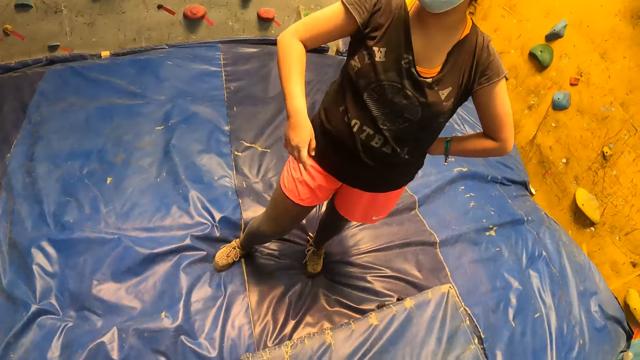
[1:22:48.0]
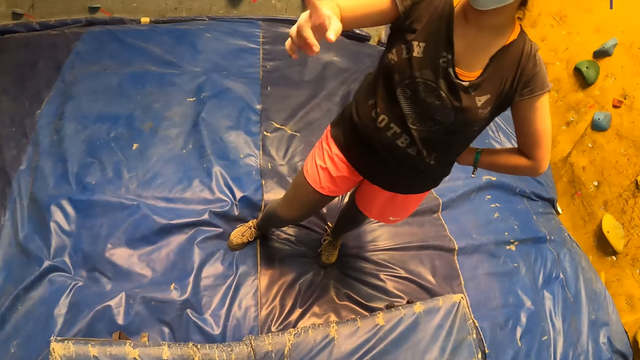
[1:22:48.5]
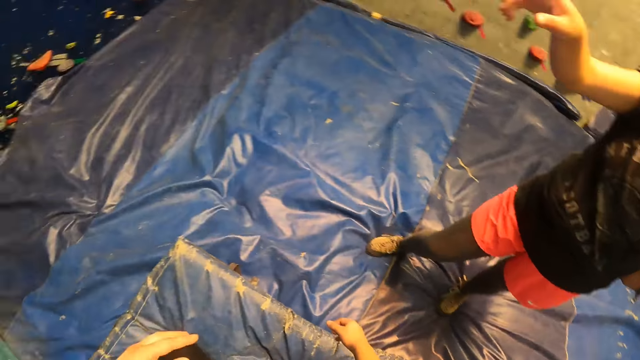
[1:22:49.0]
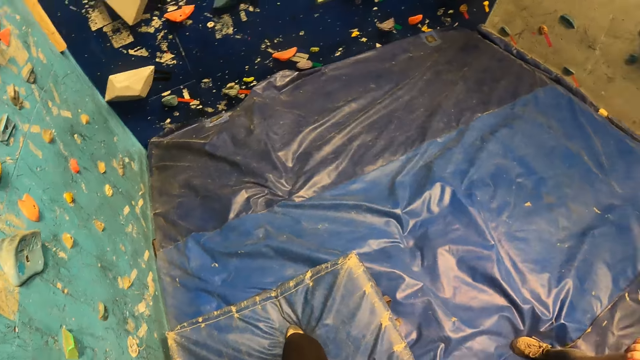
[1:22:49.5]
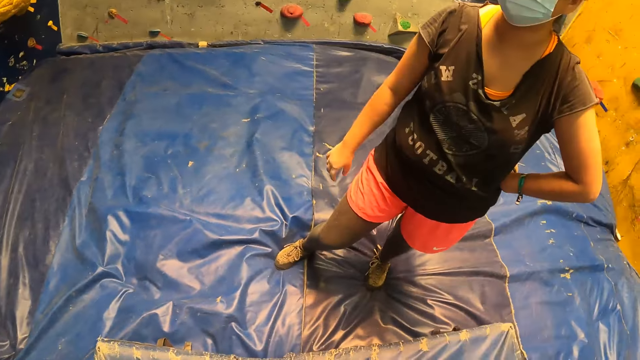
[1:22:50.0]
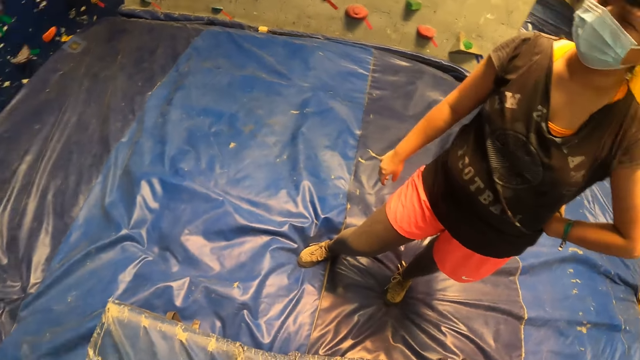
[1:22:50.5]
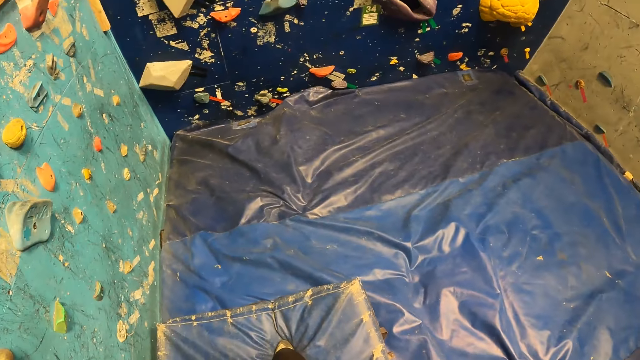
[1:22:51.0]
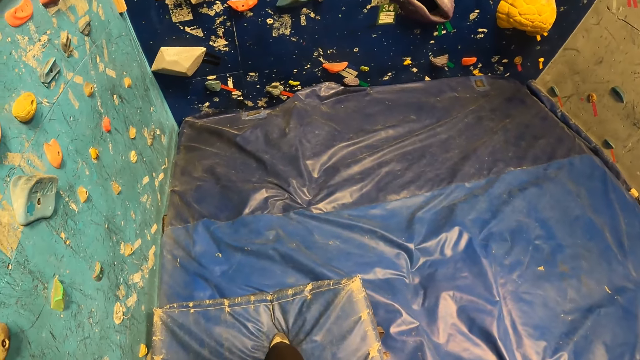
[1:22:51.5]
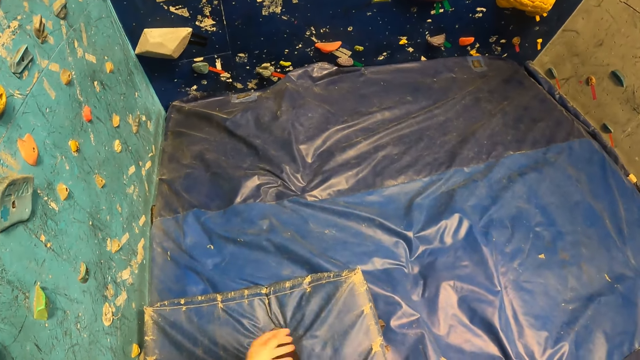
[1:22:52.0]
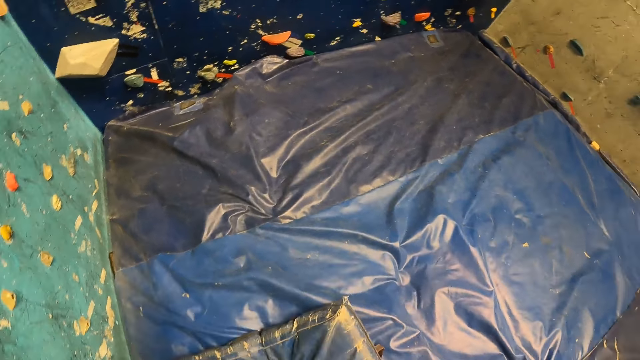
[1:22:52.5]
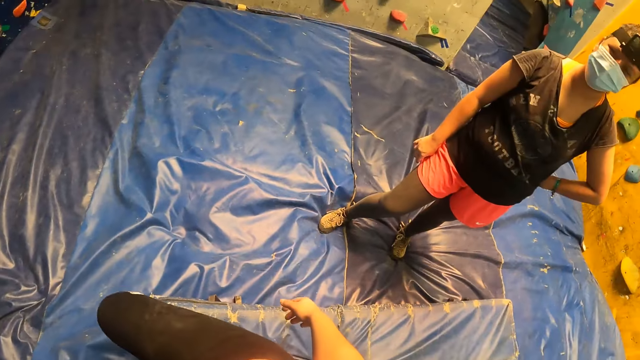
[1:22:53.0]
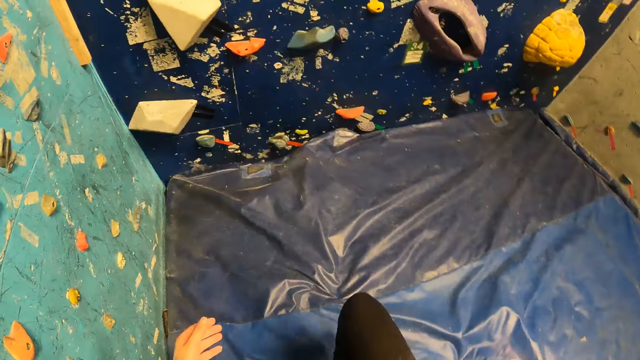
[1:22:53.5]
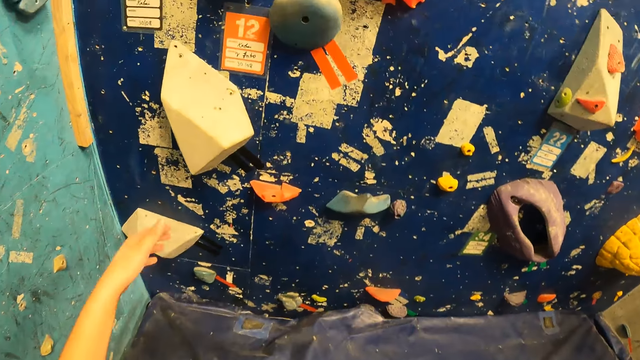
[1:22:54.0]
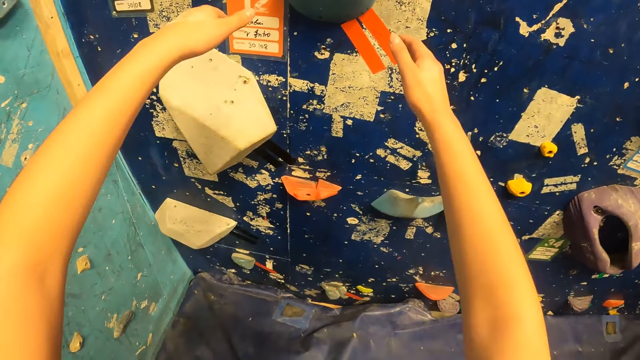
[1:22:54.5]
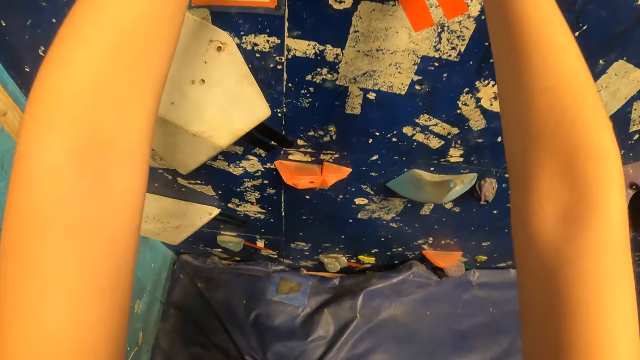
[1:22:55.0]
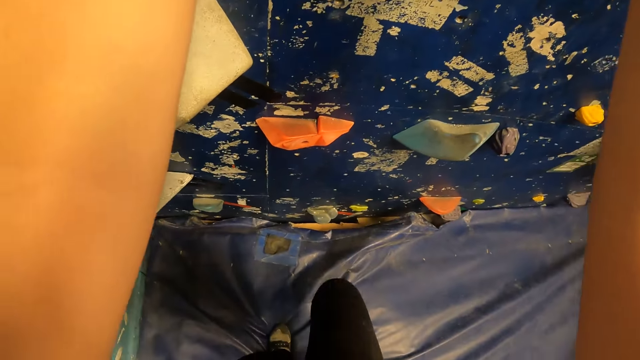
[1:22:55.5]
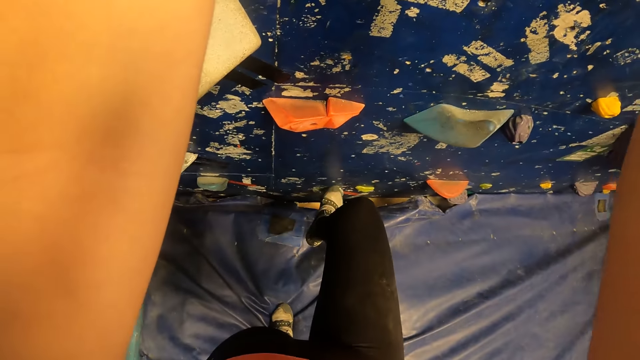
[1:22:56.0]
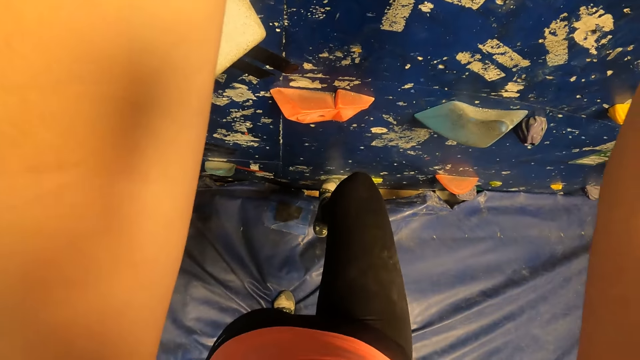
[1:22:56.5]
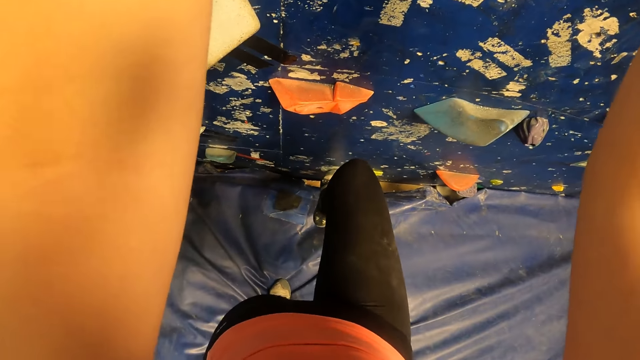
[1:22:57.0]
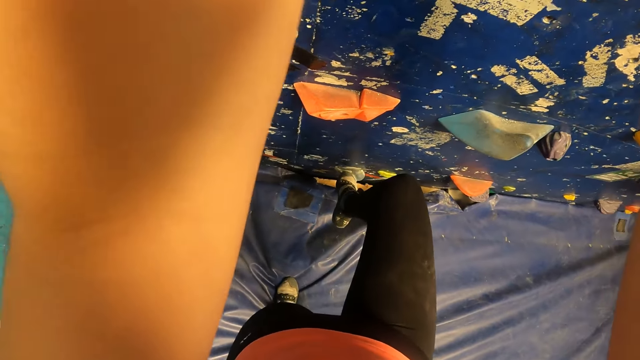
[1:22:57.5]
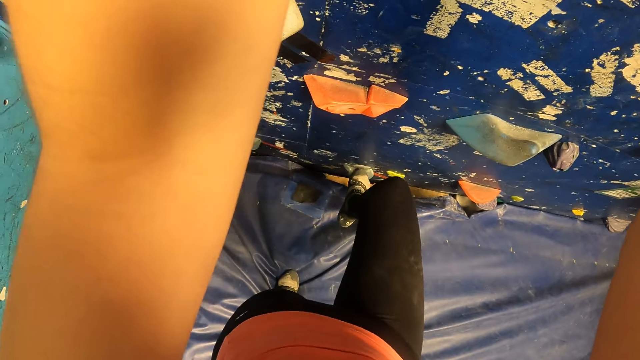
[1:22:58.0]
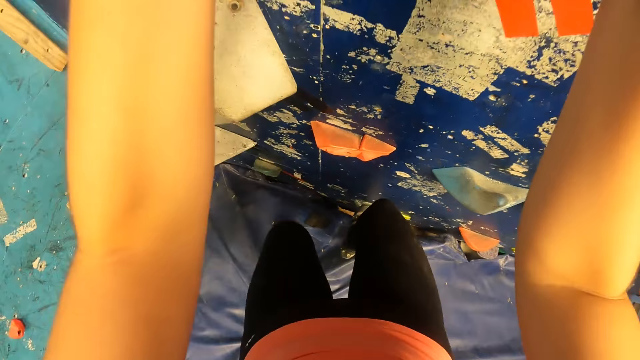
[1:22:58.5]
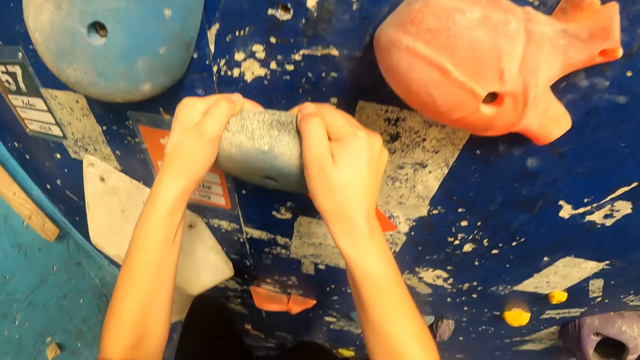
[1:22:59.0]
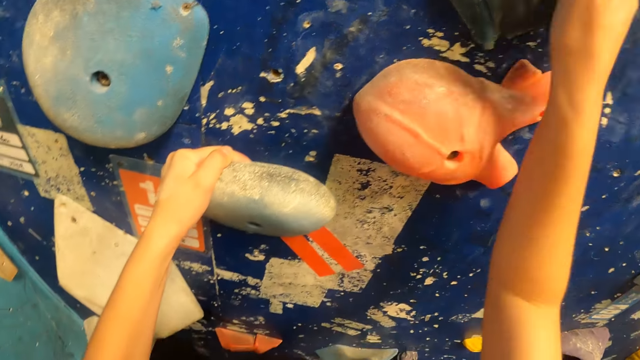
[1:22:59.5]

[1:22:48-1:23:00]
The camera wearer climbs the climbing wall. They hold on the clipper on the wall and step on the wall clipper.

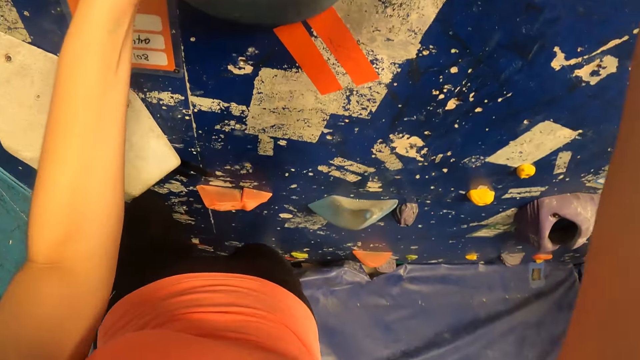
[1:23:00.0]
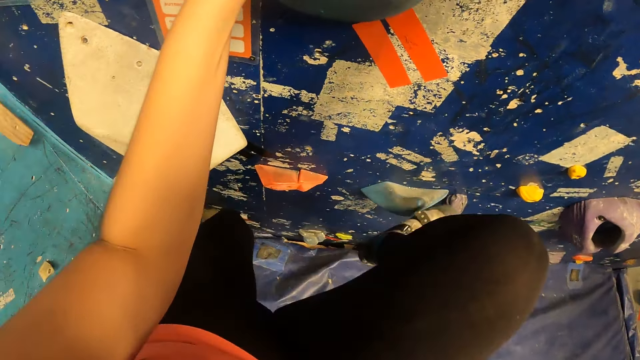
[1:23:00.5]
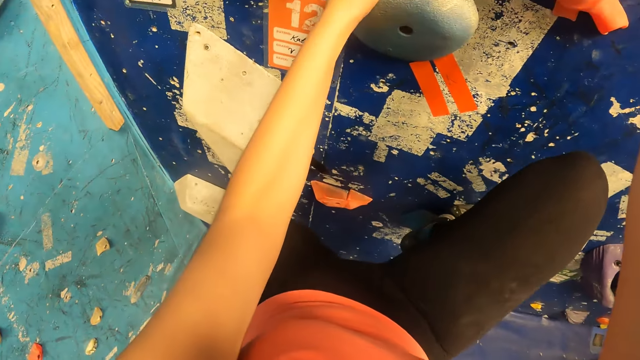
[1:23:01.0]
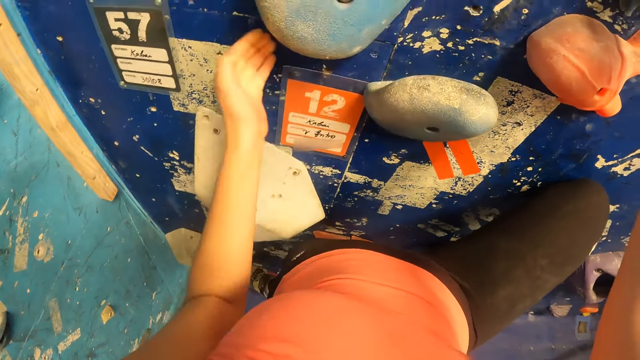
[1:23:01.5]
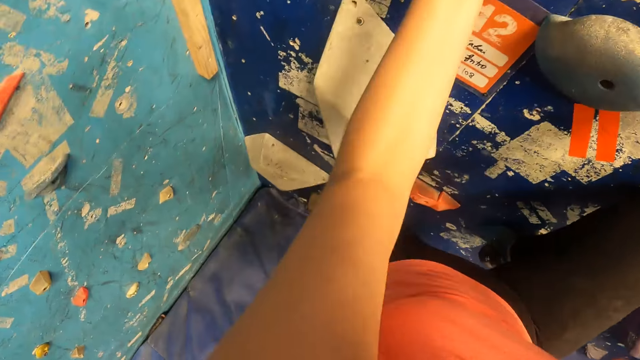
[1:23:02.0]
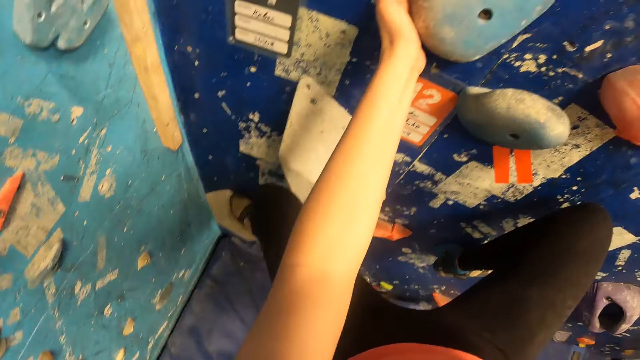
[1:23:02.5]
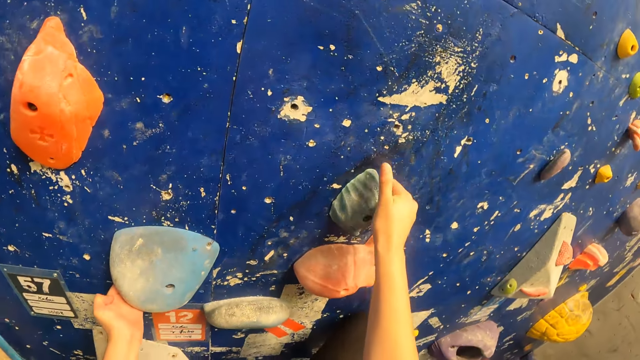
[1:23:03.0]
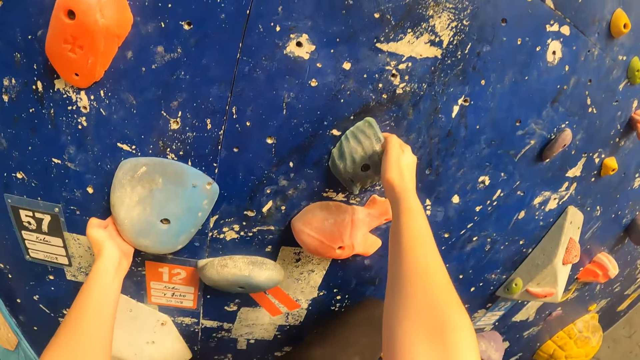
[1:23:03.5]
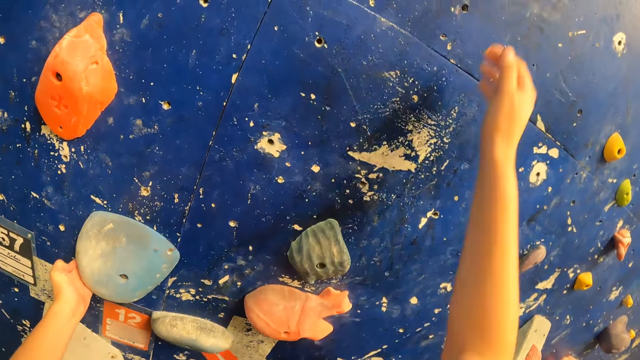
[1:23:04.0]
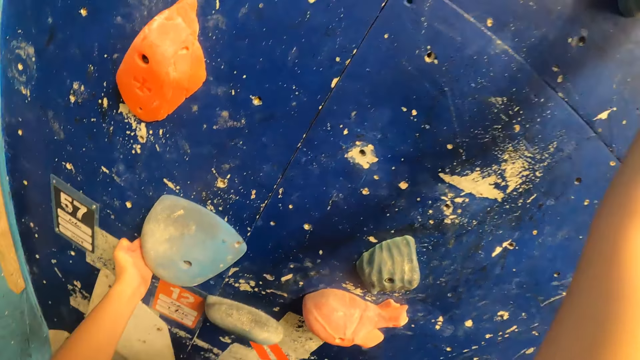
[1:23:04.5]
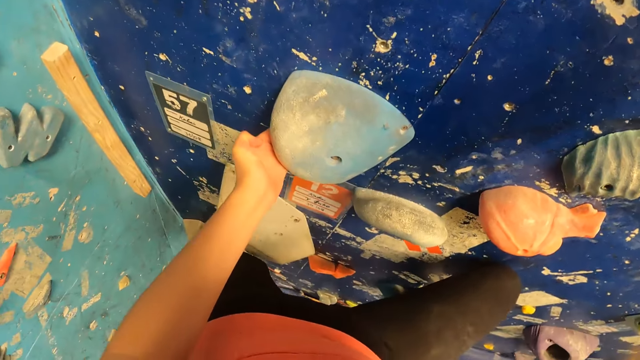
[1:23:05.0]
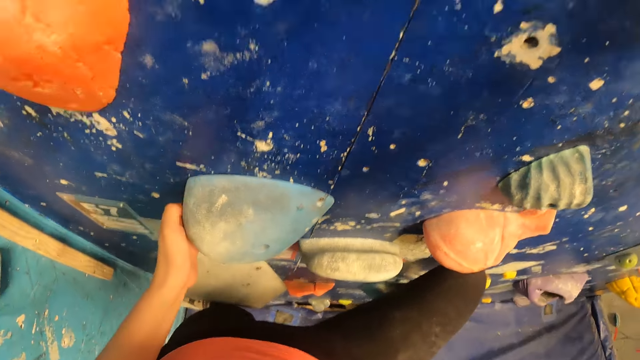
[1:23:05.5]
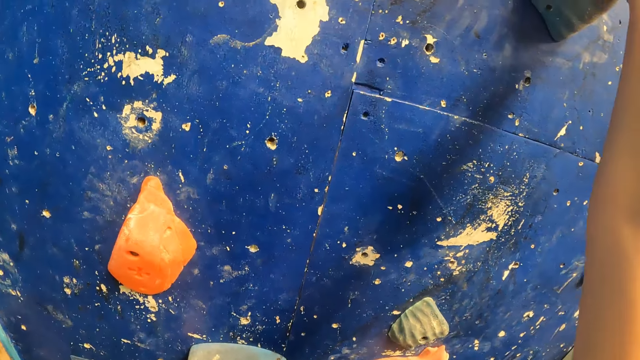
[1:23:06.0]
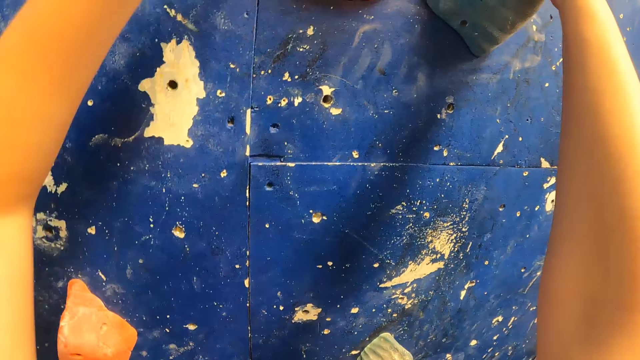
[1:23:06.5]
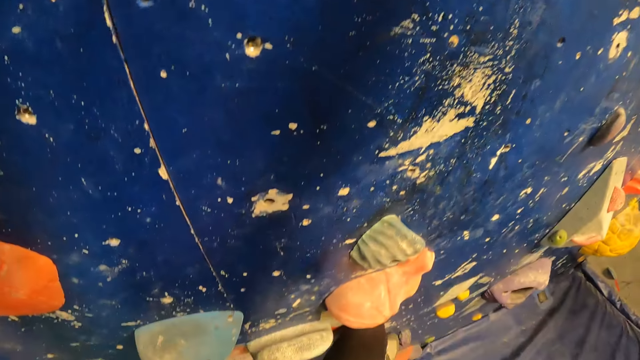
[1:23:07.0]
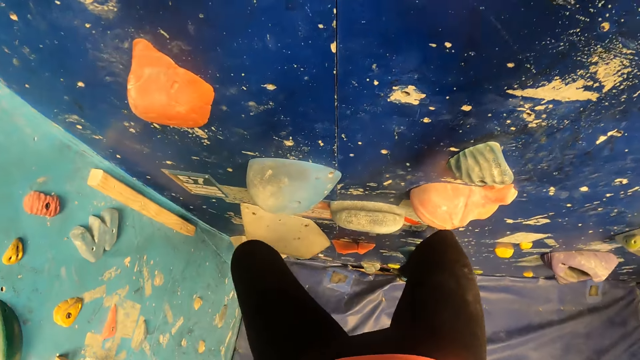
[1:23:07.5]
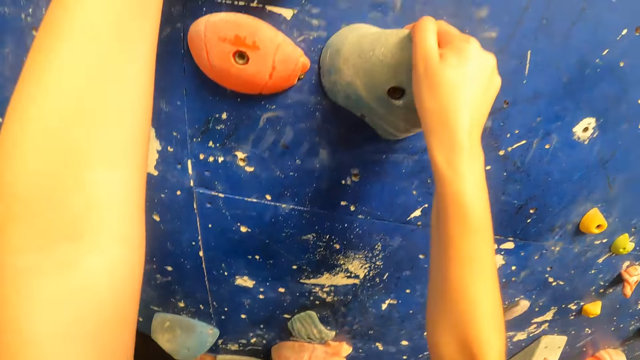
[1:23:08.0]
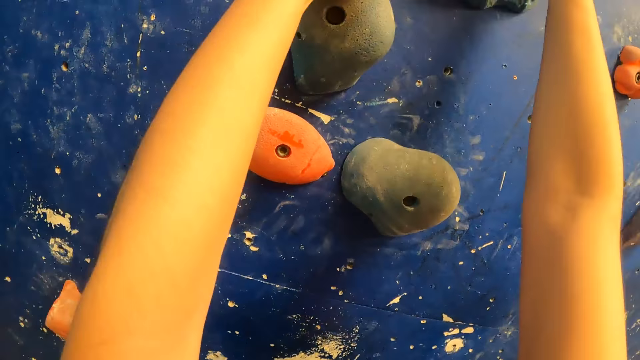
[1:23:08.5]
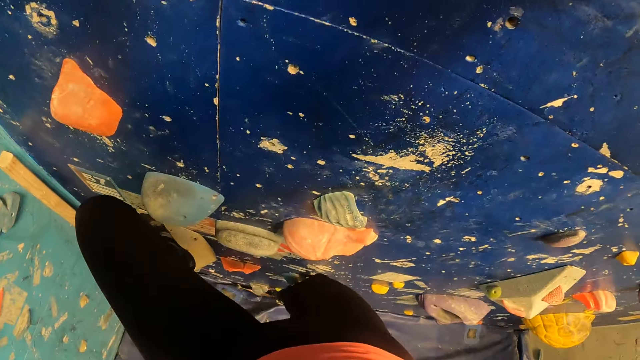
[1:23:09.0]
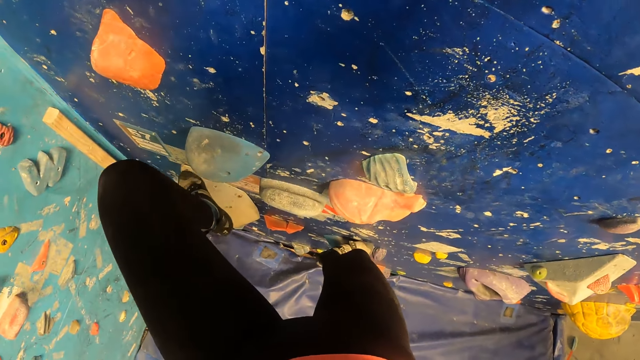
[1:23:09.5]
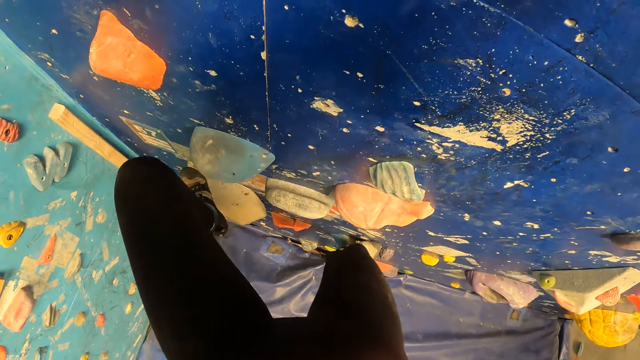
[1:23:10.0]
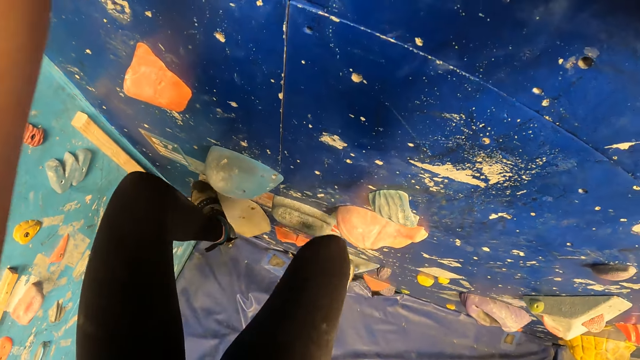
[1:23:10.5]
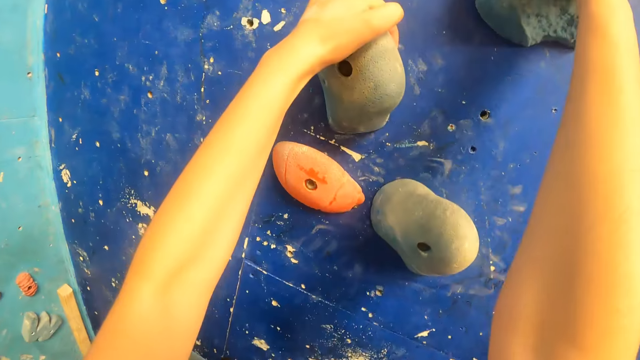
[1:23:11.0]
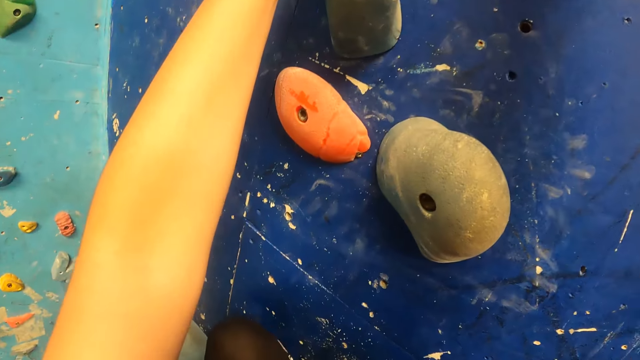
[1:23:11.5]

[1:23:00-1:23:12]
The camera wearer climbs the wall.
